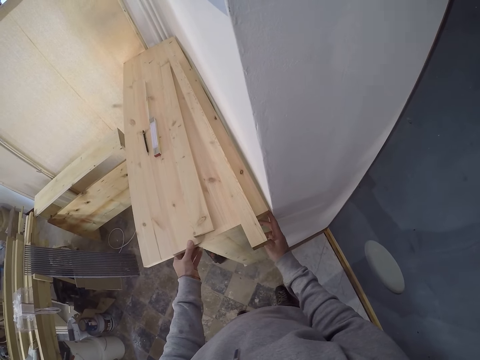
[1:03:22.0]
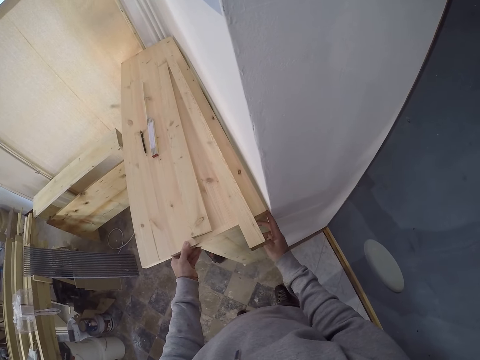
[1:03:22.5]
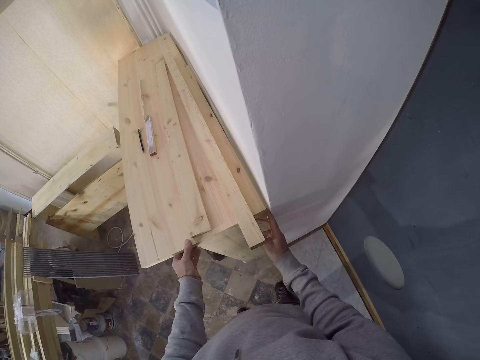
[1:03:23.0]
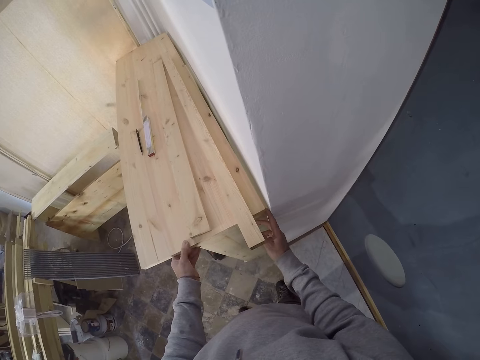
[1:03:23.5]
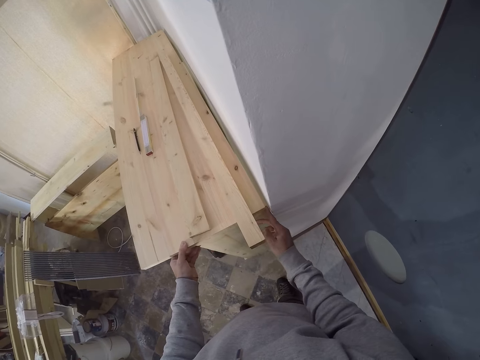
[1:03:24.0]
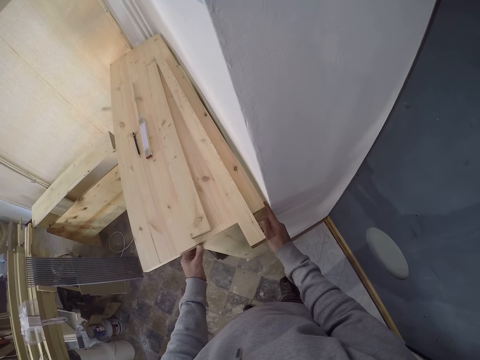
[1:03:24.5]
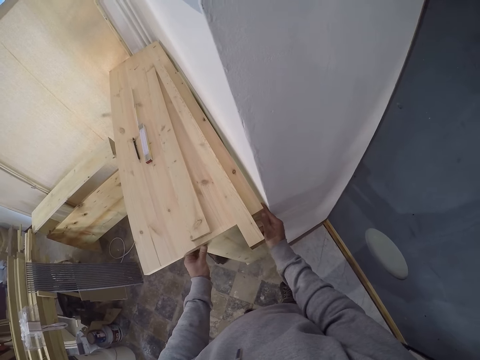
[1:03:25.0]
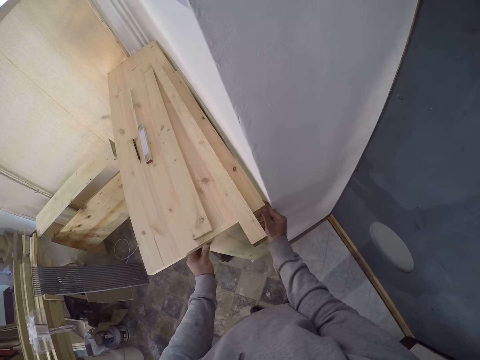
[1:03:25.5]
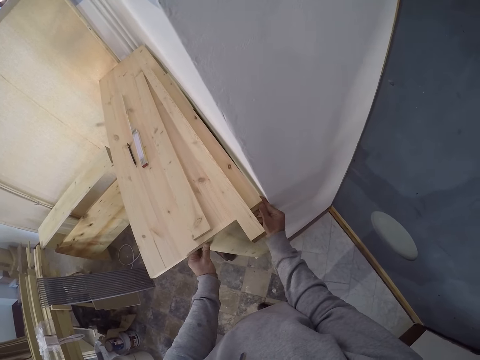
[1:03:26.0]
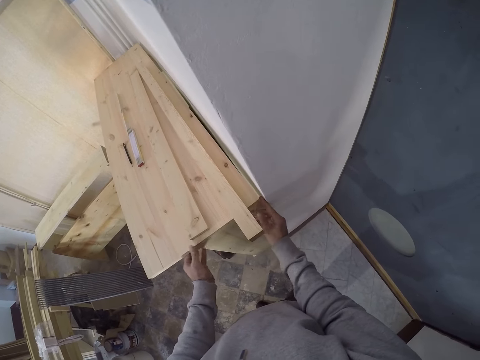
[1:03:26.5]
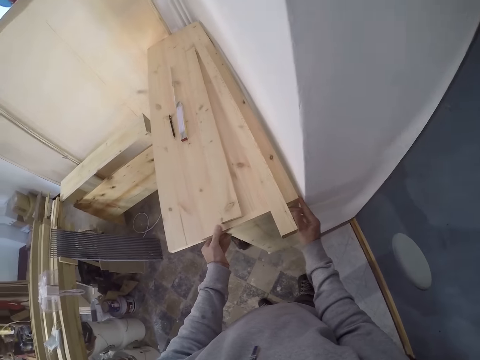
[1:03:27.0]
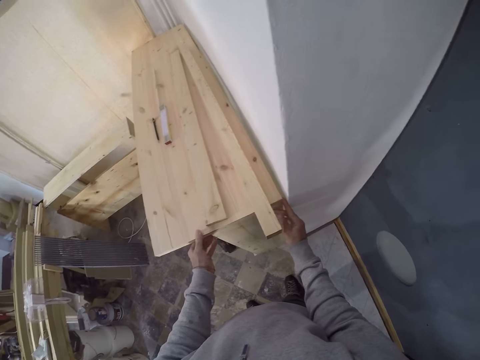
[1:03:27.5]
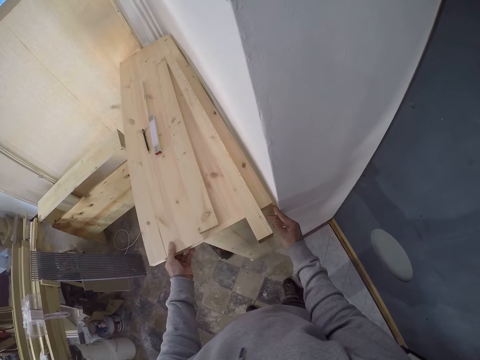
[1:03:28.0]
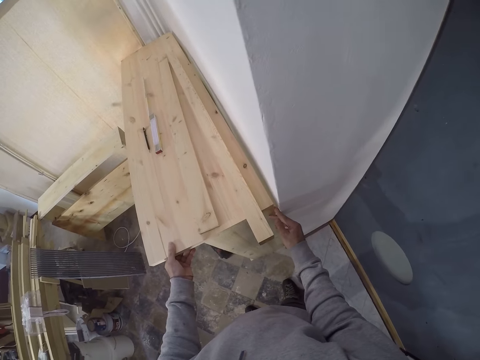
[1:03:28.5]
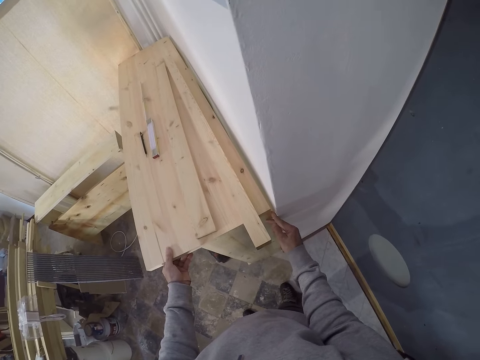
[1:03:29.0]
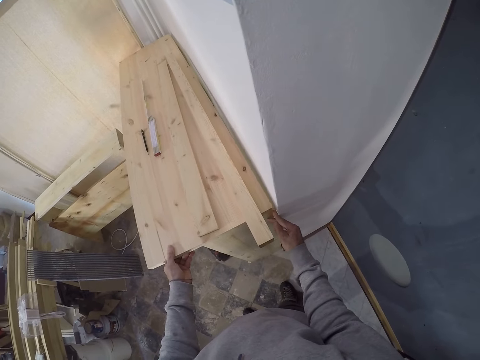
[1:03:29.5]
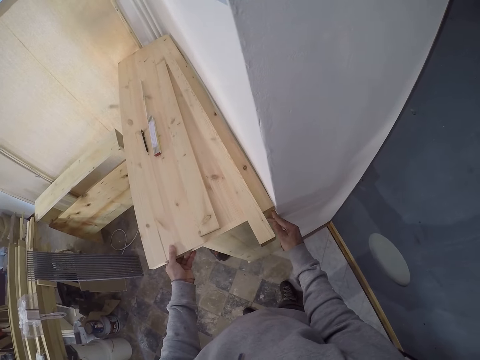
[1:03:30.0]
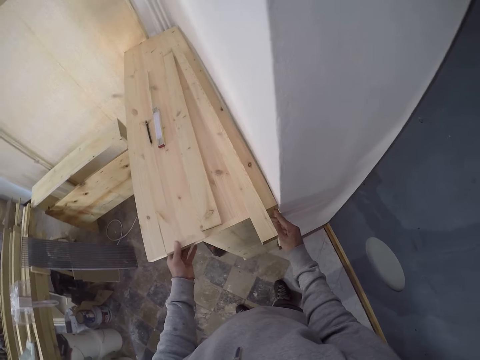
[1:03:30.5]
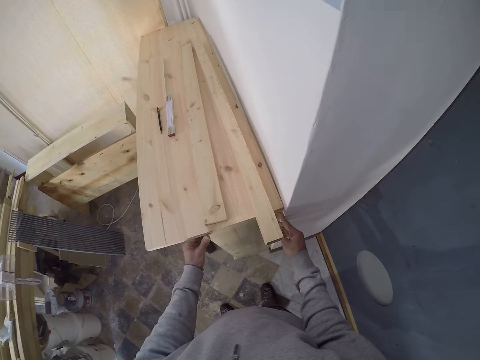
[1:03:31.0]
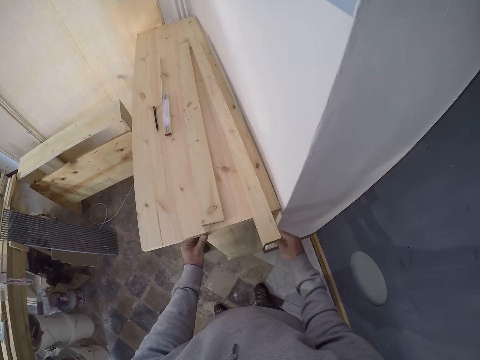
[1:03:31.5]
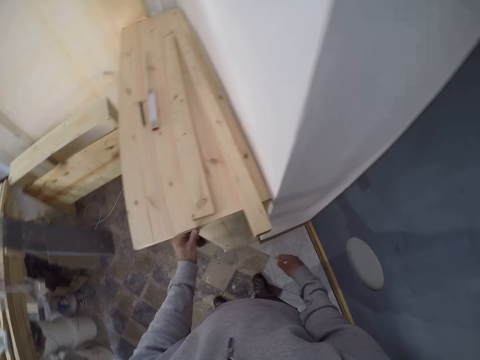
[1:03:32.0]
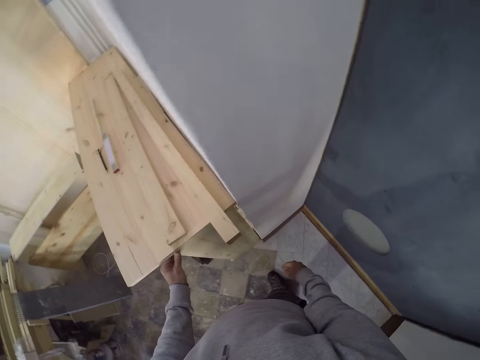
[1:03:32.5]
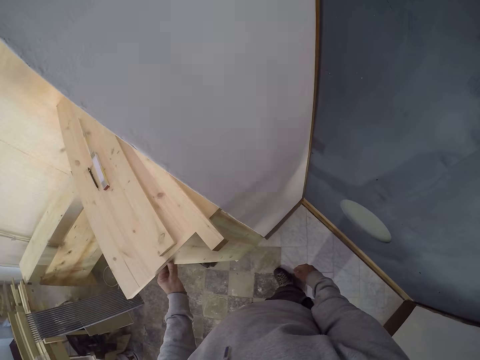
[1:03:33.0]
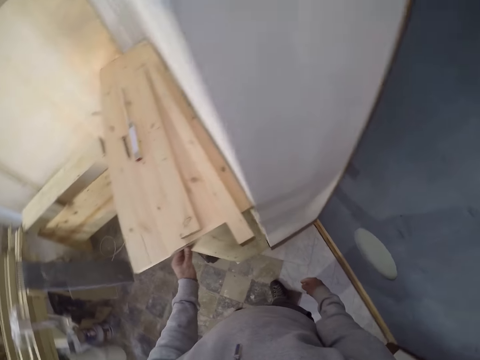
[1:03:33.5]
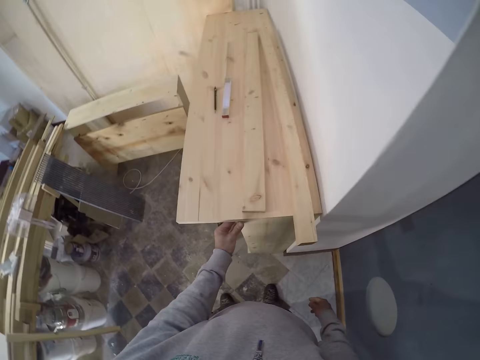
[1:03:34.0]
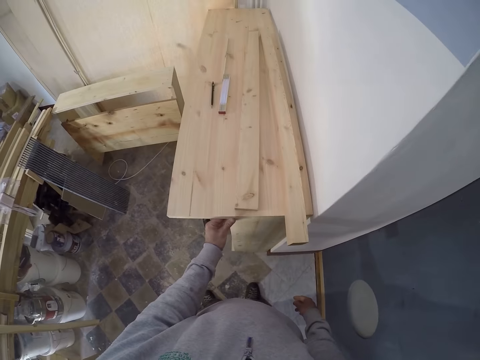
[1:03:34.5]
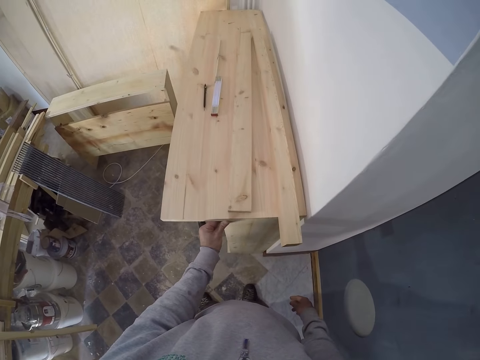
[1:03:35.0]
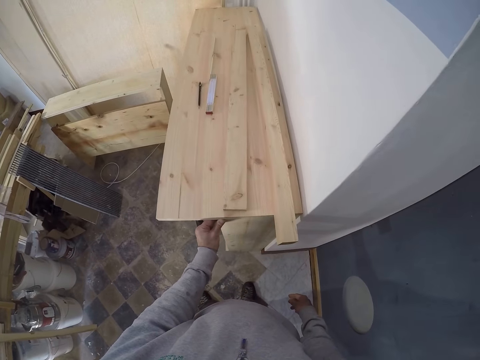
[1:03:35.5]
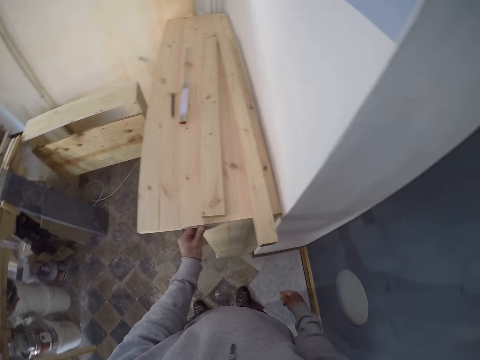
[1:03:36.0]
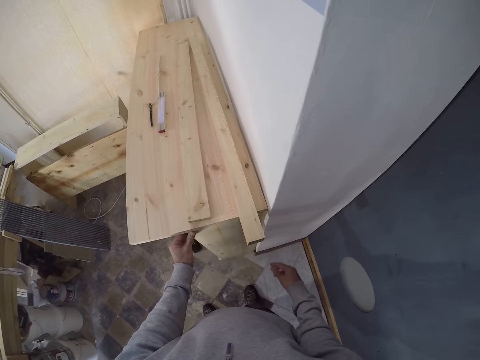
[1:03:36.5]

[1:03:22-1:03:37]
The camera wearer holds the bench with his left hand. He stares at the wood.

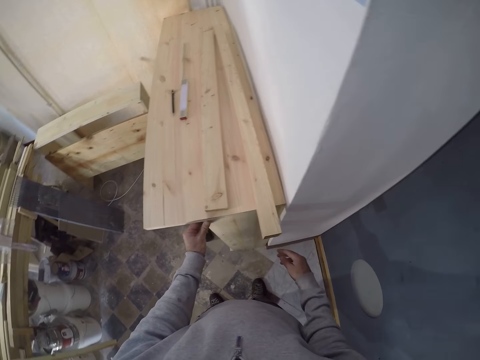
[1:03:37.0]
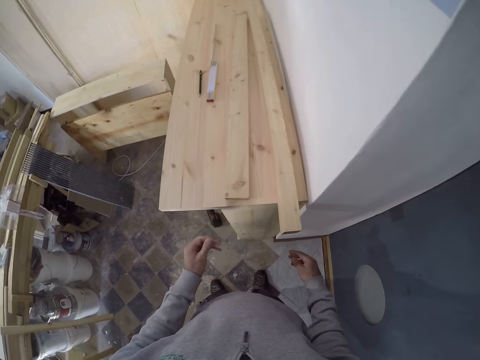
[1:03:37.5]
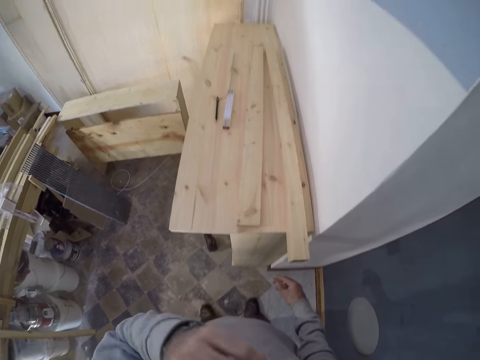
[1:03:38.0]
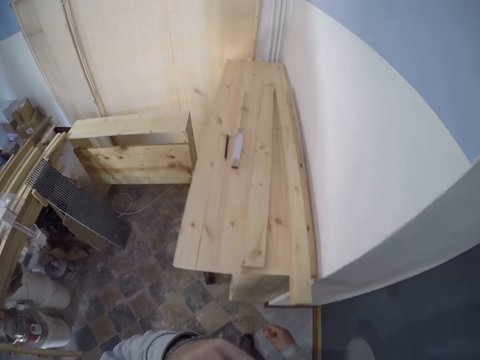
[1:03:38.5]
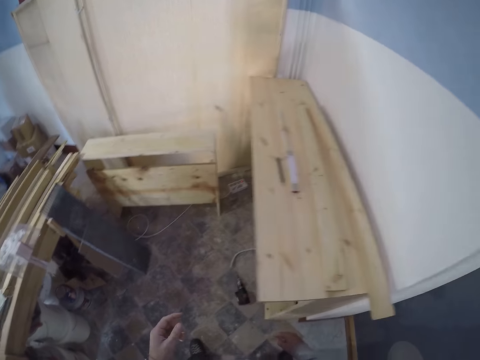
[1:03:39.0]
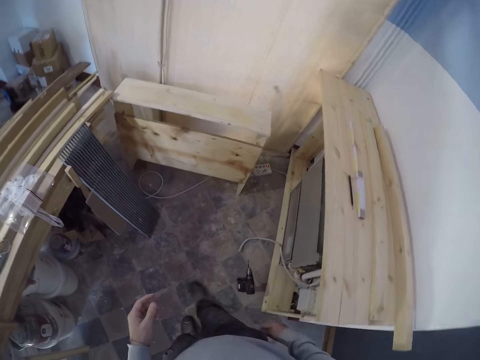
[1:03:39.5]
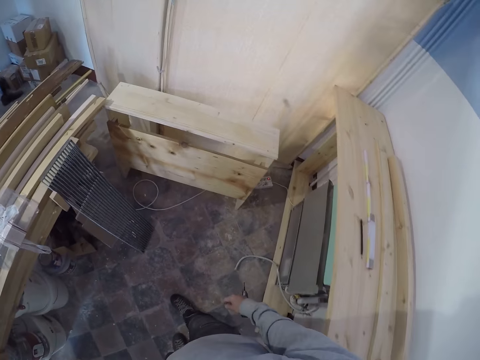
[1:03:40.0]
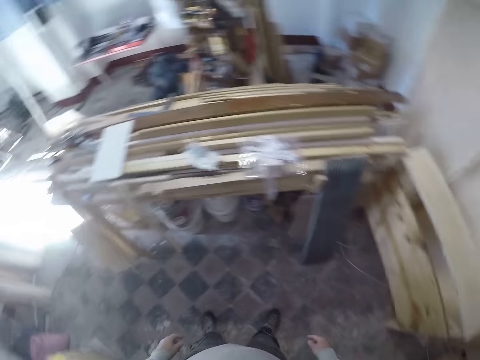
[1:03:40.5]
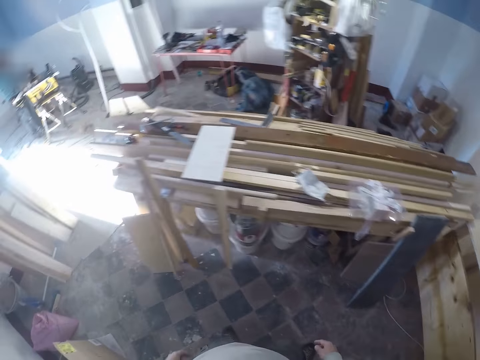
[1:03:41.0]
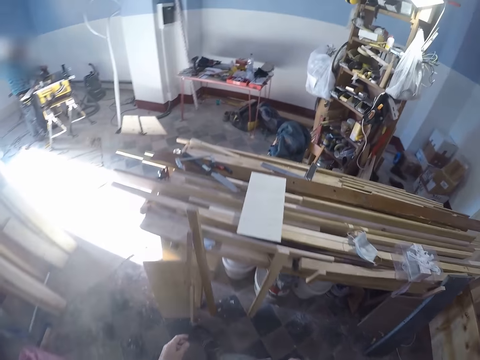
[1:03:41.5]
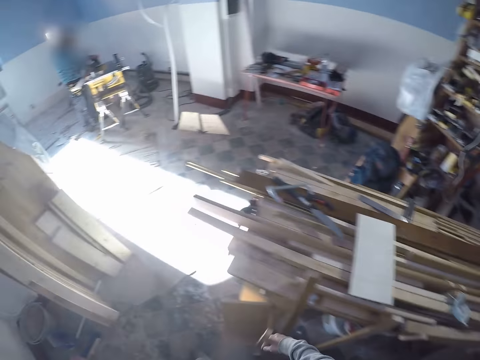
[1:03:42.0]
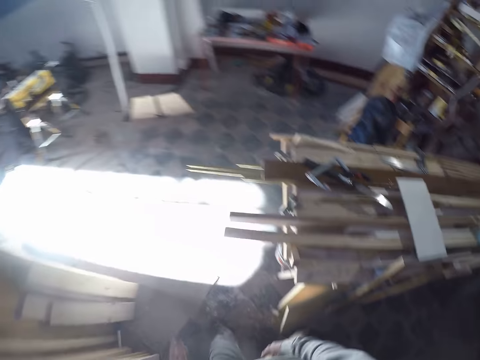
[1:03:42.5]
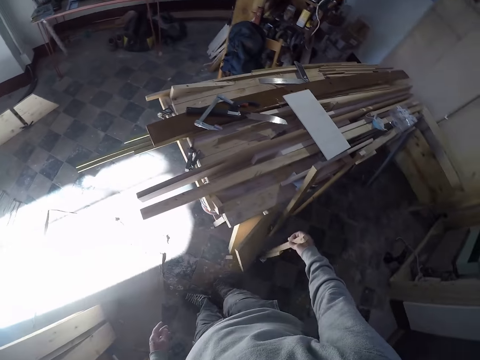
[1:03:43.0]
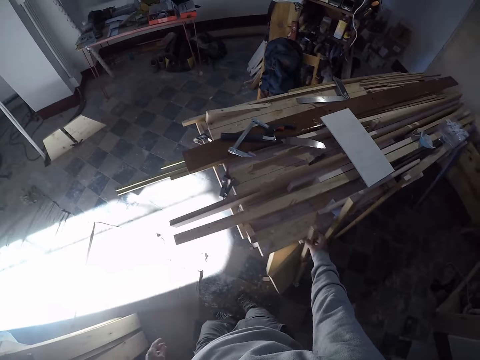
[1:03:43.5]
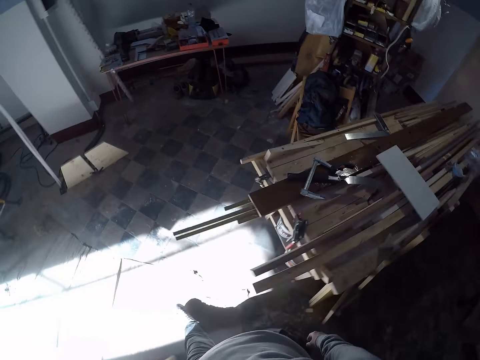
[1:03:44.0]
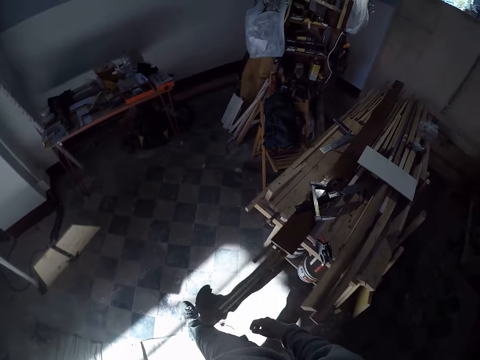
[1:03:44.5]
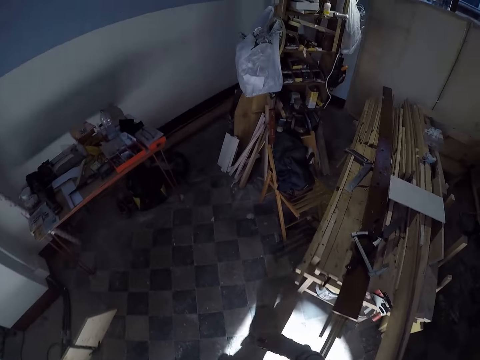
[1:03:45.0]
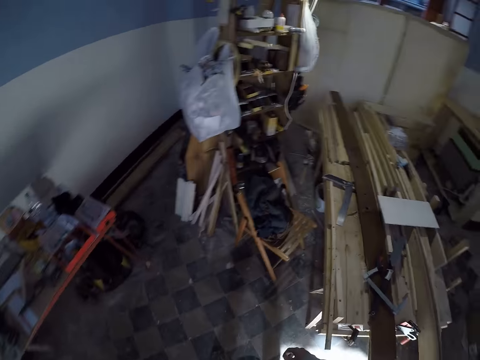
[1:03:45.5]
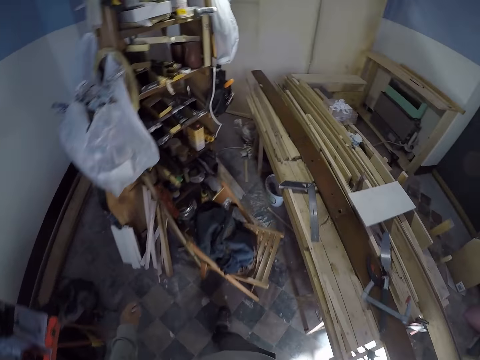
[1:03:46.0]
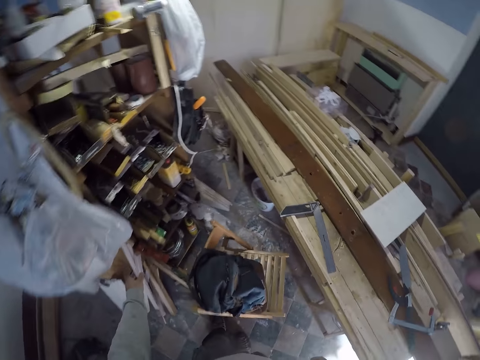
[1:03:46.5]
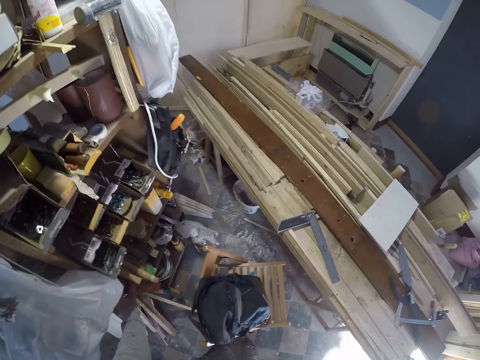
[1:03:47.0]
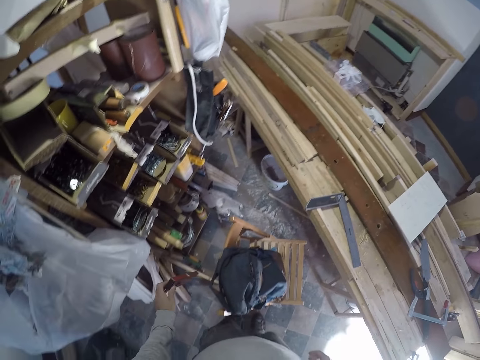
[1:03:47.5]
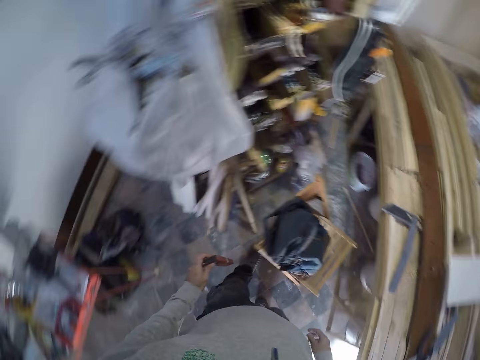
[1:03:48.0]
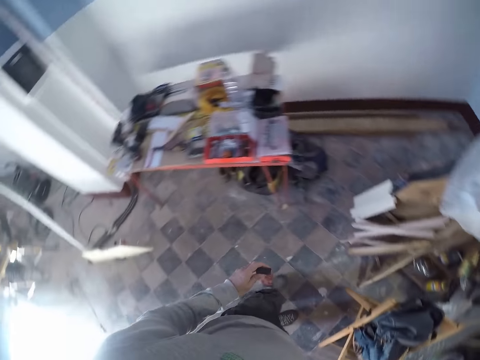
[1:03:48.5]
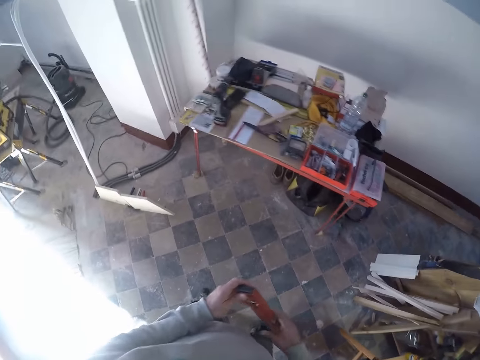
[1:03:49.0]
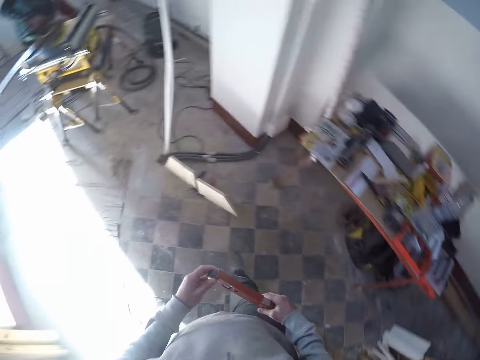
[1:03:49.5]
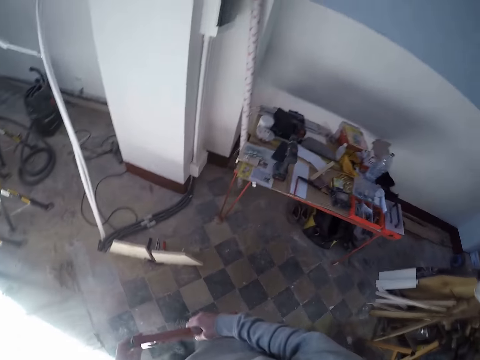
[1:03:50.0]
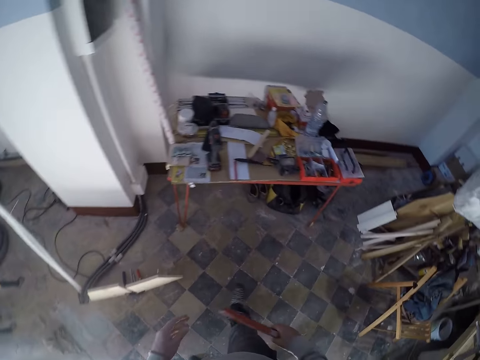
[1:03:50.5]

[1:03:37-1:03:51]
The camera wearer touches something. He walks in the room. He leans a piece of wood against the workbench with his right hand. He touches the piece of wood with the right hand. He walks in the room. He picks up a spirit level or level tool from the rack with his left hand. He holds the level tool with the right hand. He walks in the room.
